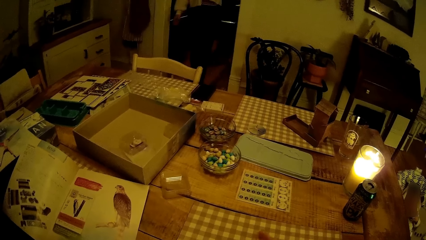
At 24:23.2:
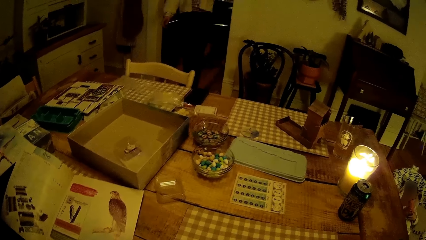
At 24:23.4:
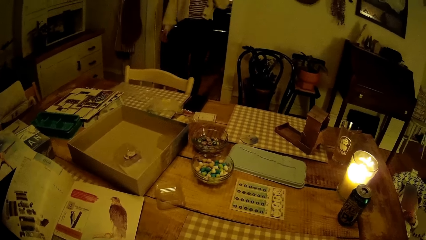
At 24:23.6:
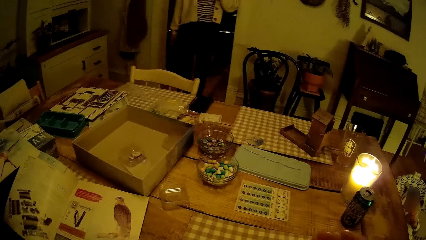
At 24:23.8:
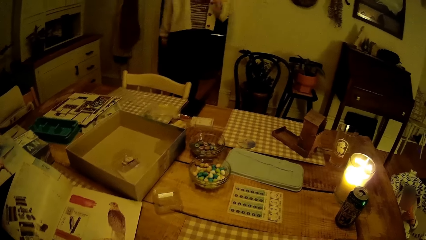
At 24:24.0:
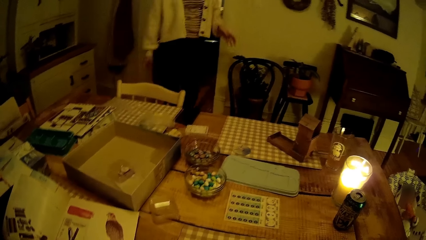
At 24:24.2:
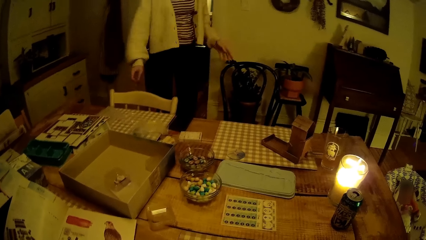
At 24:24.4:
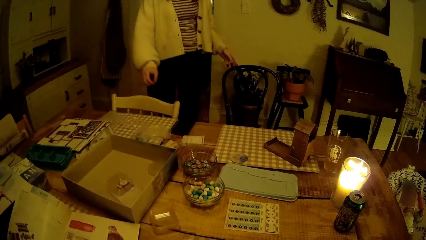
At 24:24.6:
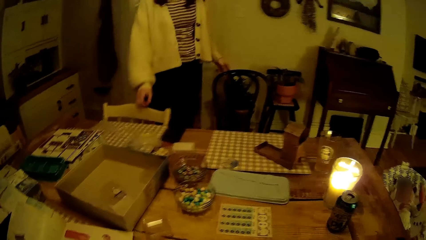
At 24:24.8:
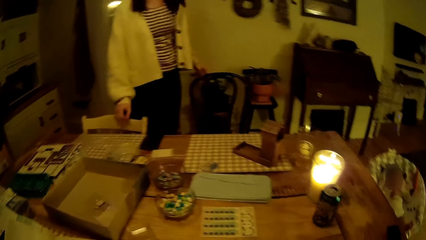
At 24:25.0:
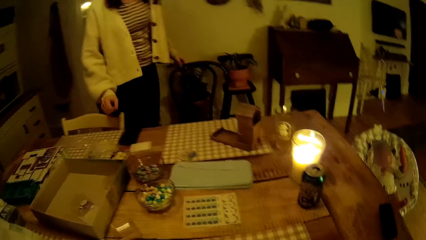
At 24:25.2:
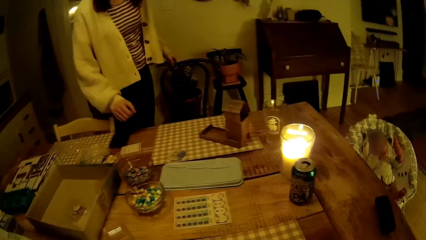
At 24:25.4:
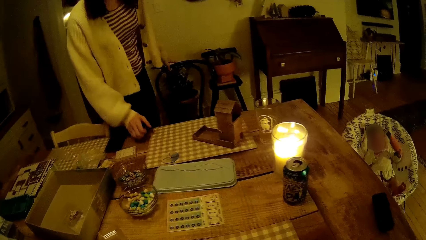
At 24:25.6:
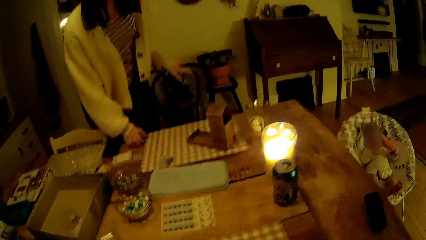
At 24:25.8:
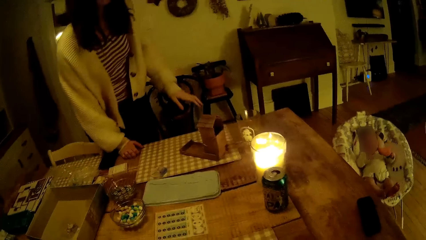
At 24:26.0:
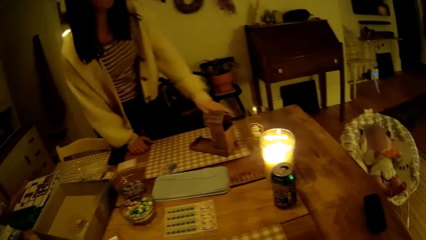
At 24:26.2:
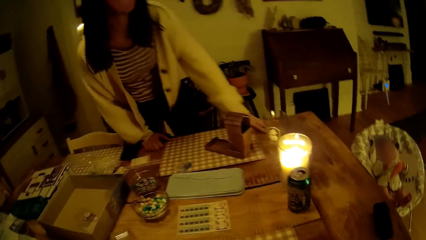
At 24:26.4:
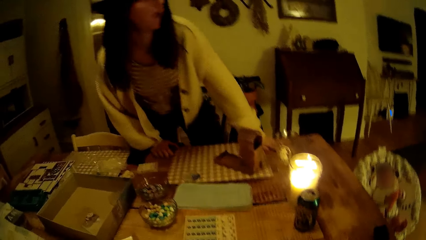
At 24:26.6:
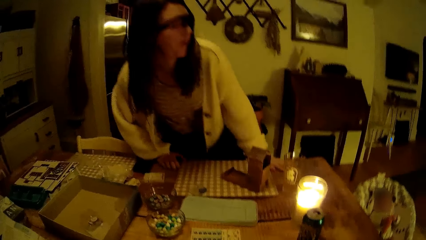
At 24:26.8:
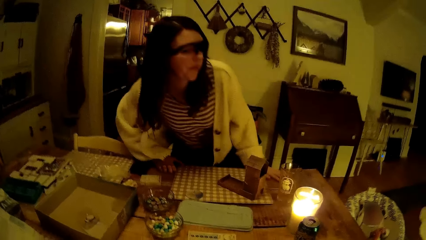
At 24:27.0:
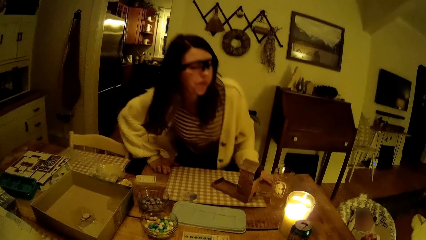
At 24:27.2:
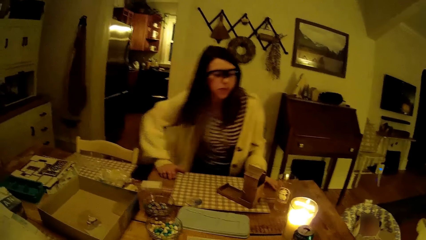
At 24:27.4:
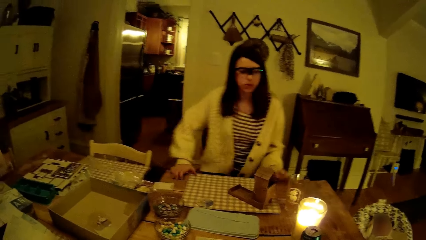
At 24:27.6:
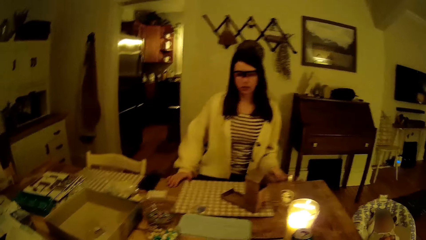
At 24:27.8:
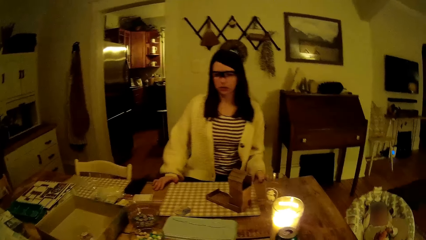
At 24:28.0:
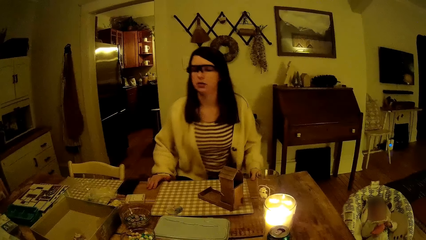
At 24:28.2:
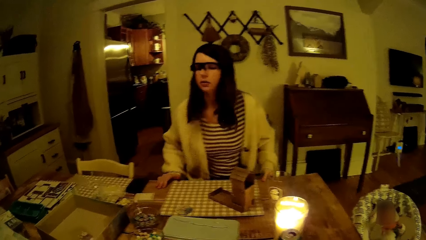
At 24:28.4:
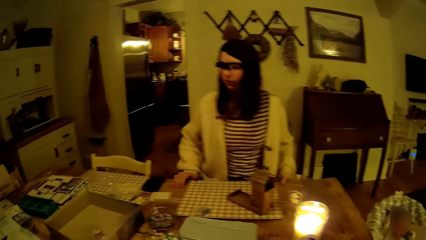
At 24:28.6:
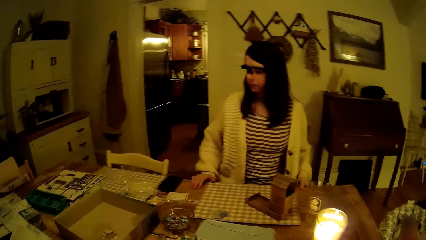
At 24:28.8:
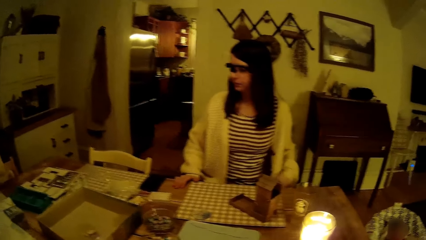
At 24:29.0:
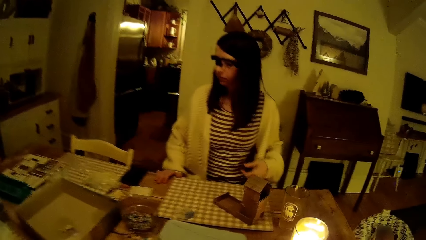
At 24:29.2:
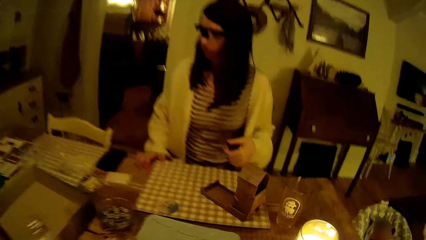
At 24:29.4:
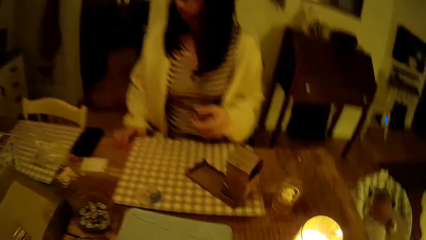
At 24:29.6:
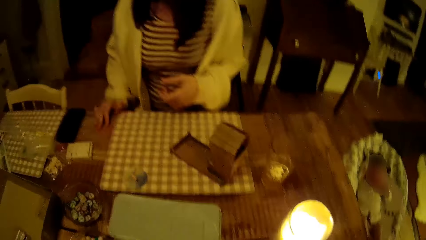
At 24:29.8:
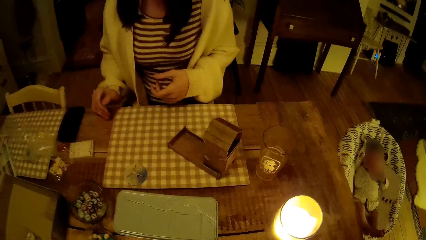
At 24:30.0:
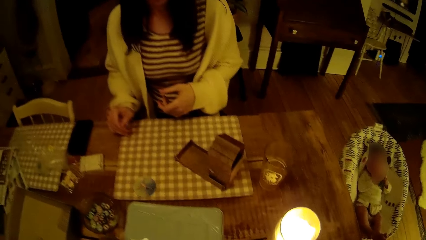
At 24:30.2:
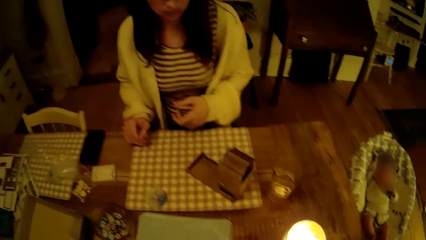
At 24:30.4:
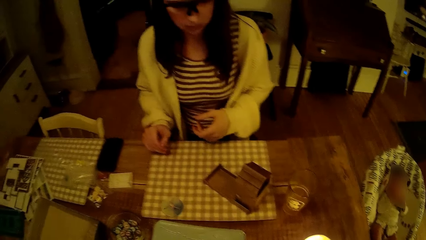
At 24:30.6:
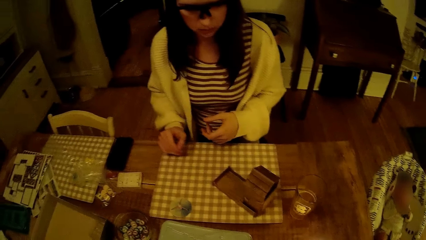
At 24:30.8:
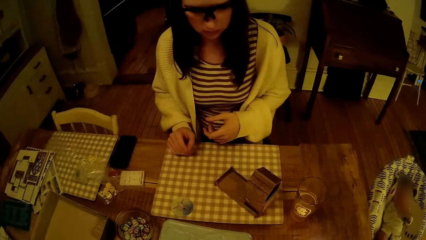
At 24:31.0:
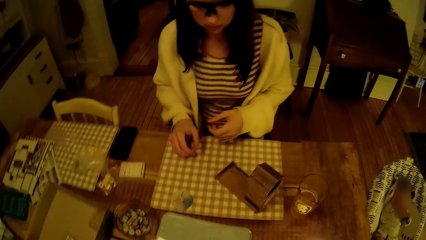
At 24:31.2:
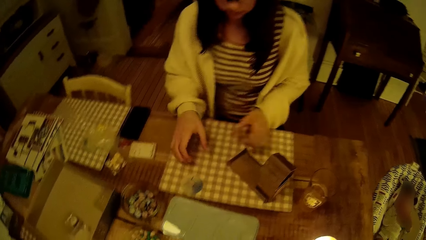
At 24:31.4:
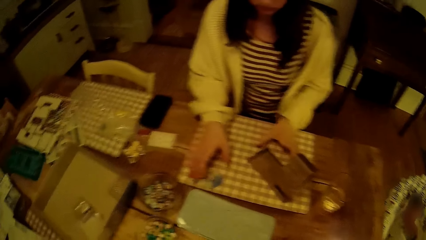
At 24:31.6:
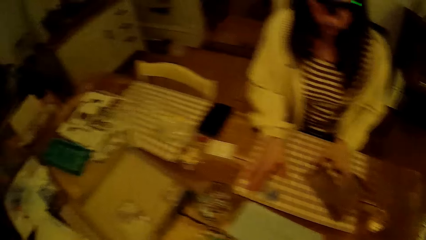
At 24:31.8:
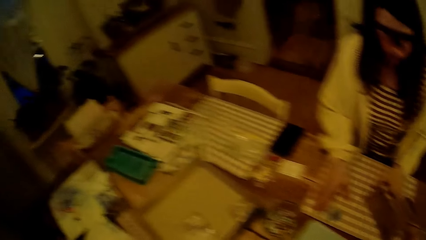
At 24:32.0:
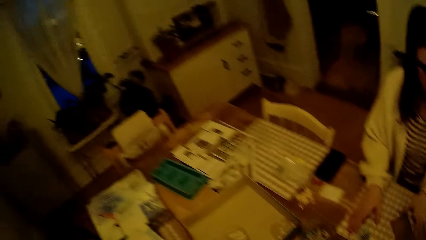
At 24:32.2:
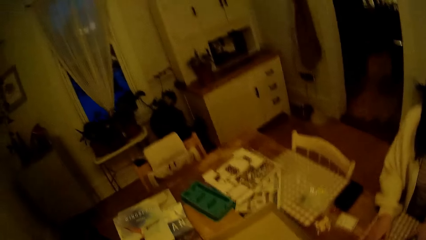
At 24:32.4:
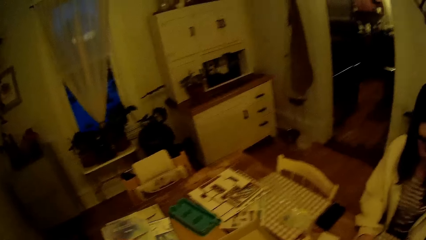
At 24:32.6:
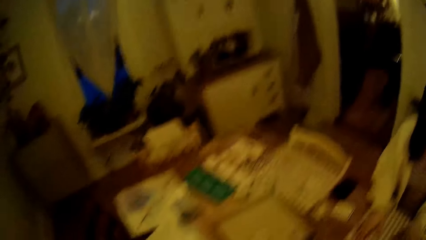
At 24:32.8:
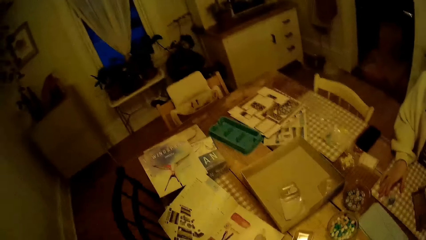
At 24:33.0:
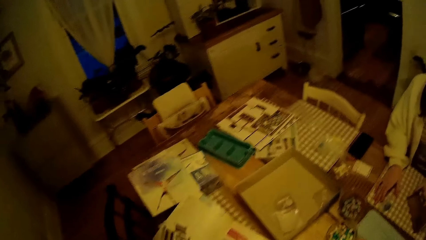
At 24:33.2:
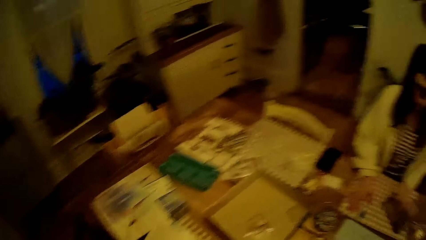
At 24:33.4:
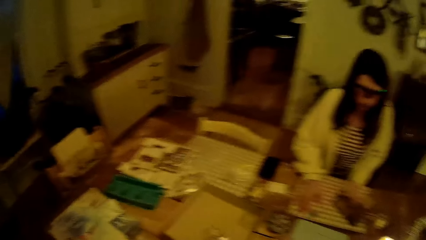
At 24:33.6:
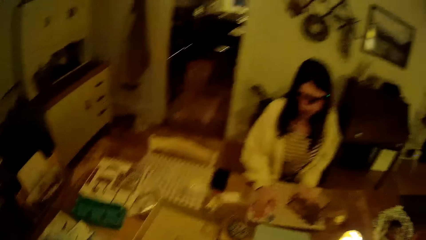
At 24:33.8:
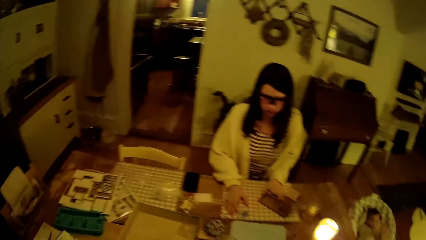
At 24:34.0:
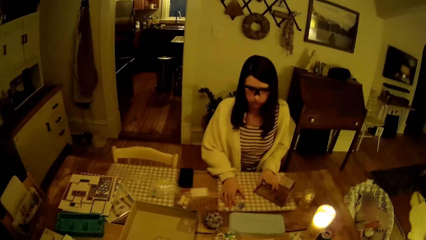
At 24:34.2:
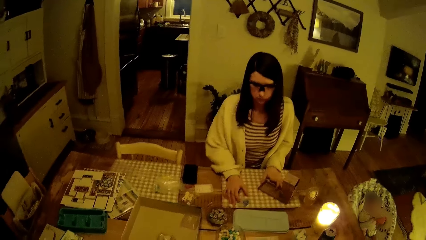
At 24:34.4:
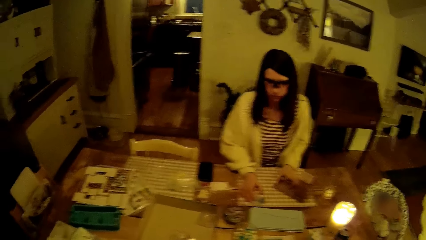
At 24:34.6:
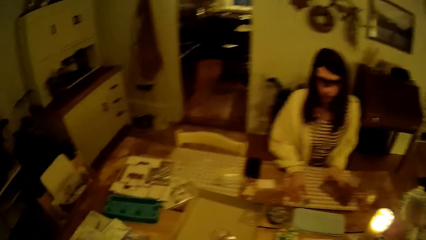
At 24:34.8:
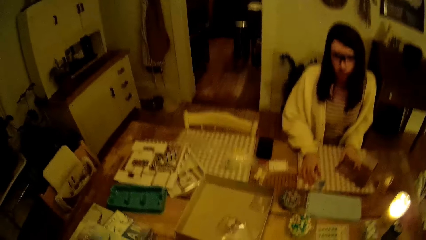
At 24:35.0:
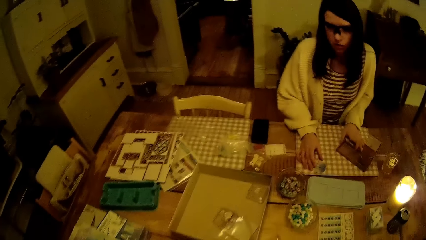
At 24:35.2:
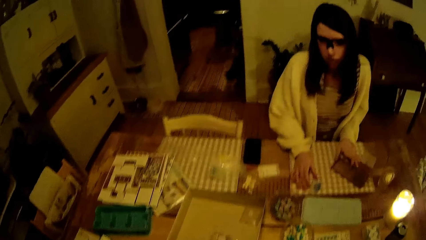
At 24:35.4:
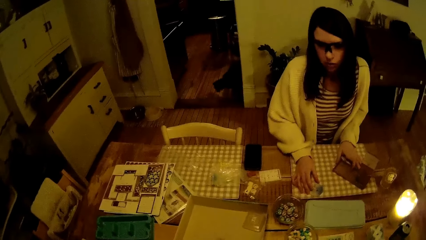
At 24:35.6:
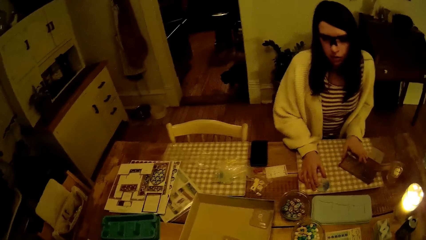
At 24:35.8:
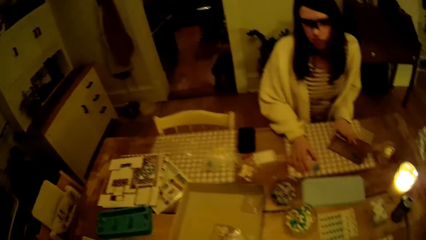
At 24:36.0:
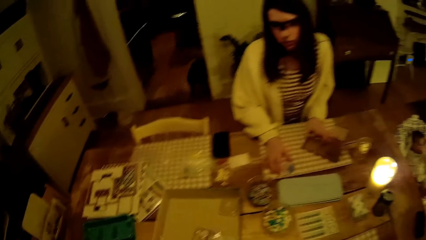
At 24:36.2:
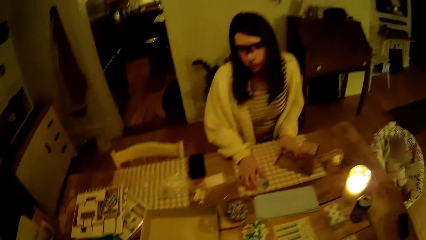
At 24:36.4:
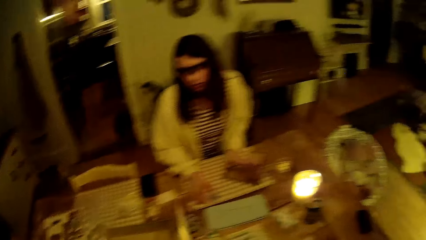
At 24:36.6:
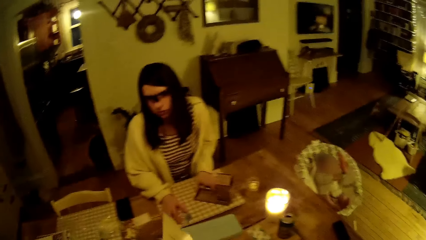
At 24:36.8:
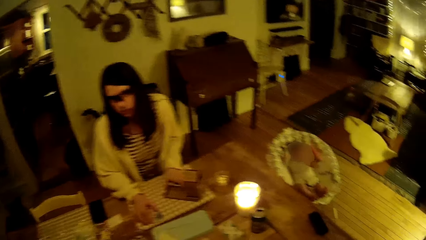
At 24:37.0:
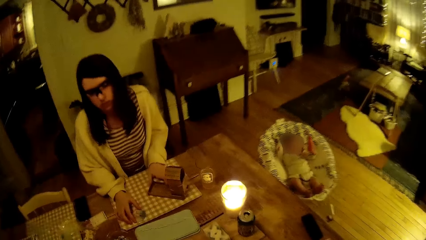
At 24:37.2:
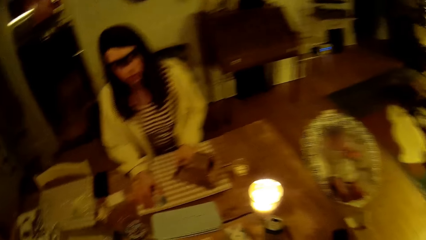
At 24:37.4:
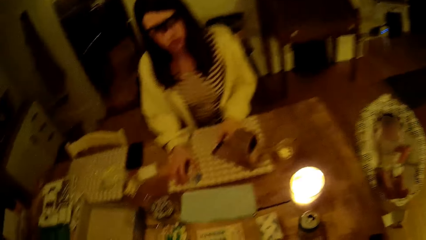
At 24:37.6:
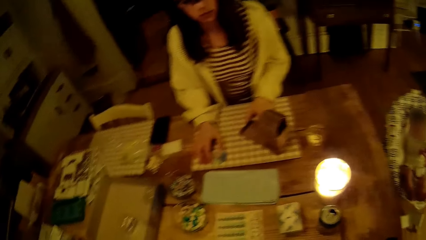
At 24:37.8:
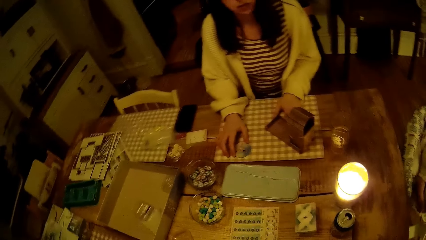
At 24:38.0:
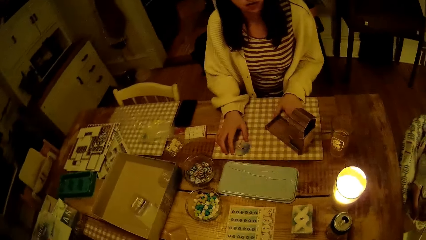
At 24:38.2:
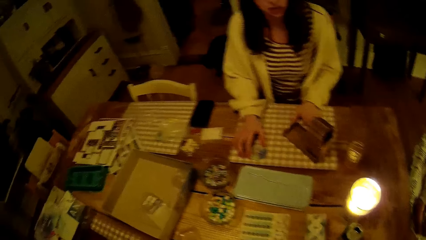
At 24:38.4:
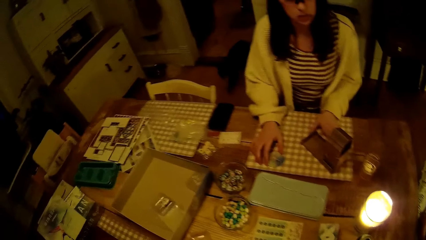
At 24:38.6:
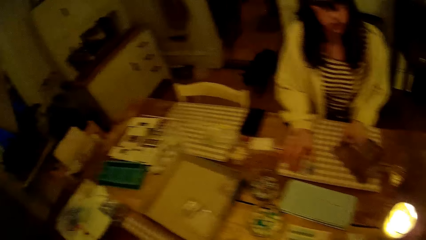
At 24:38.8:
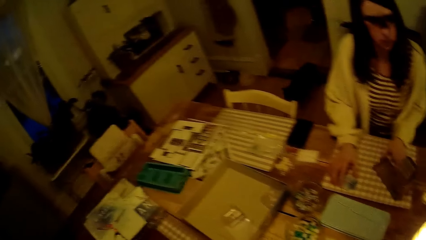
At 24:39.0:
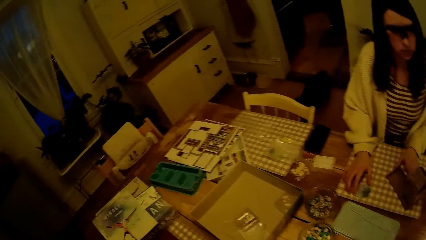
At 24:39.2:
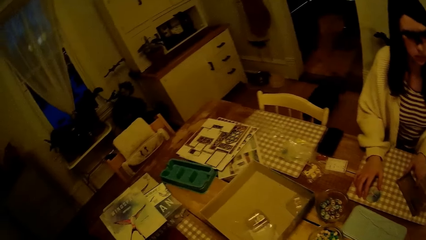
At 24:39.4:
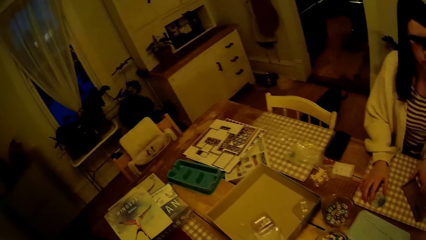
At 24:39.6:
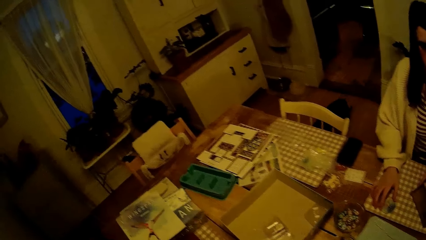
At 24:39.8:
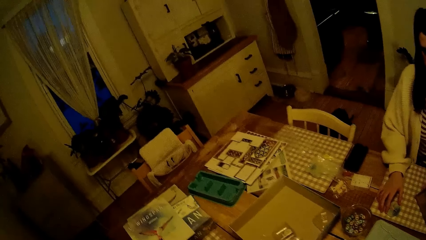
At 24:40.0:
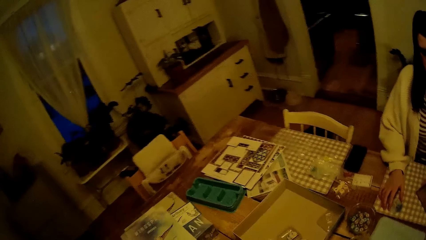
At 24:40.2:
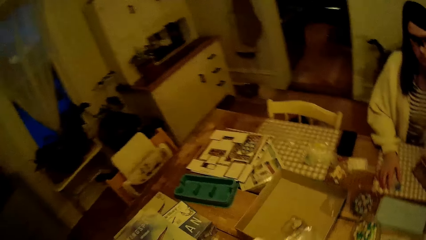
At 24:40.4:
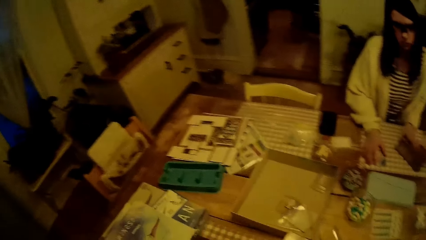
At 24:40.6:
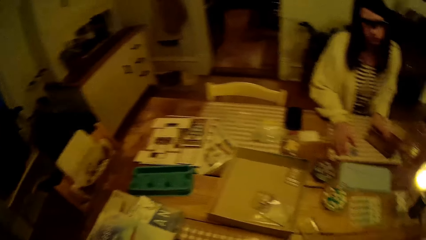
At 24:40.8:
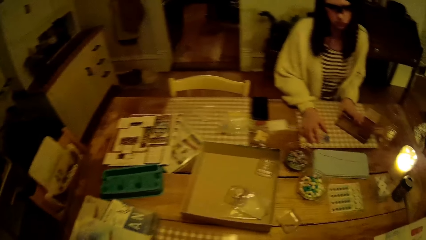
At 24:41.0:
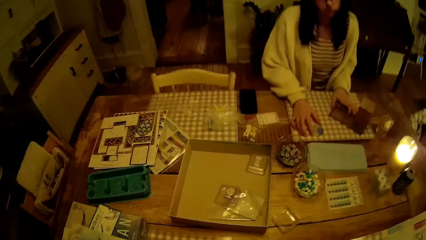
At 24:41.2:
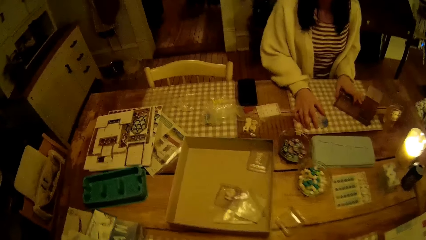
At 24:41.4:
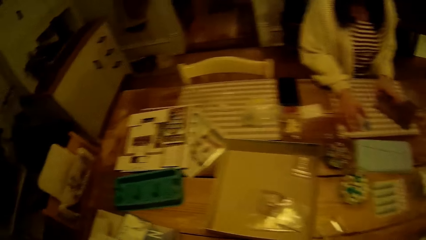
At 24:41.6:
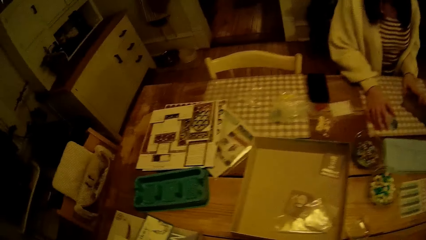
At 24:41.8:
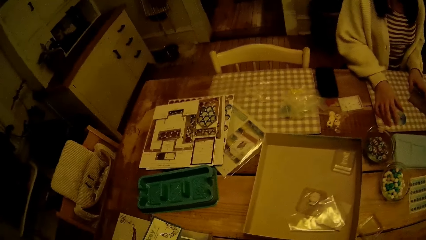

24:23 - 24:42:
The woman pulls a chair with her left hand and sits on the chair.
